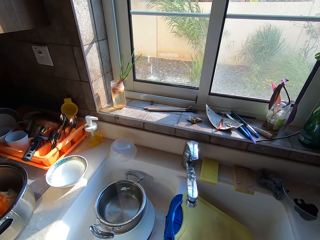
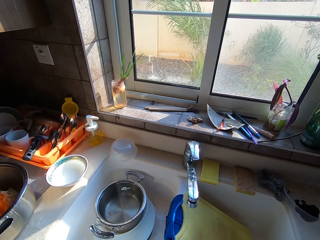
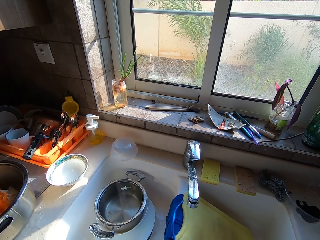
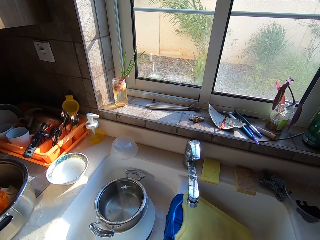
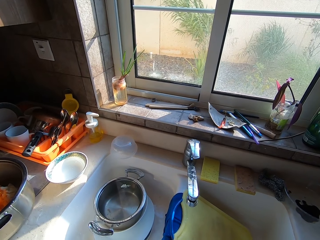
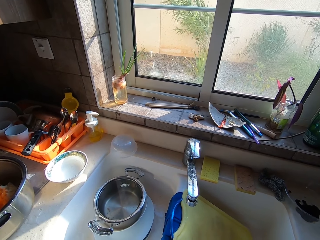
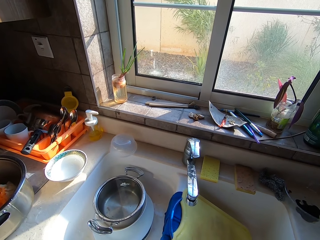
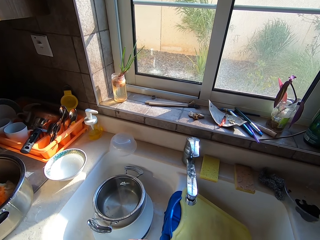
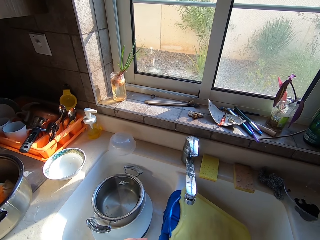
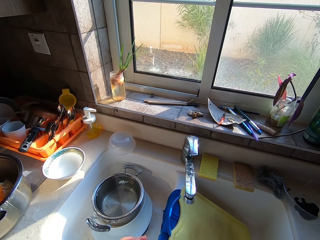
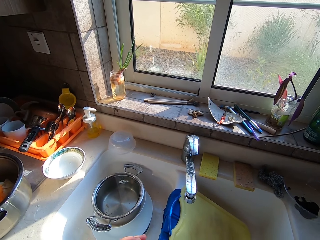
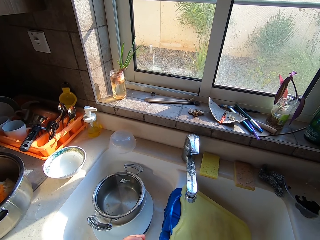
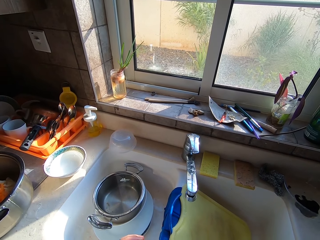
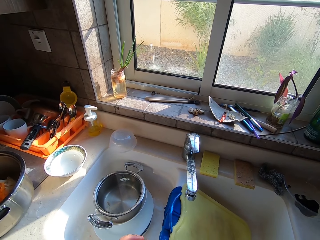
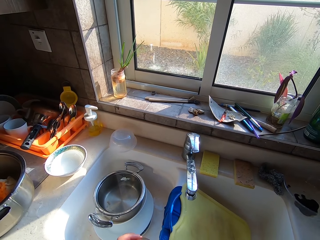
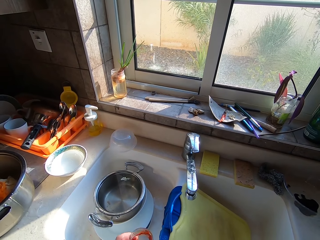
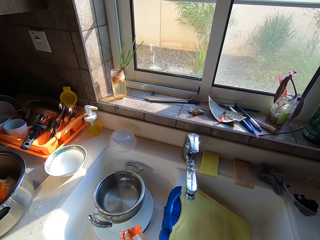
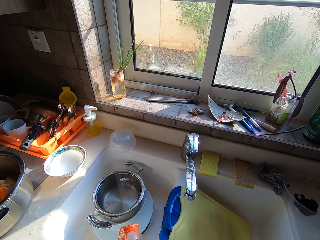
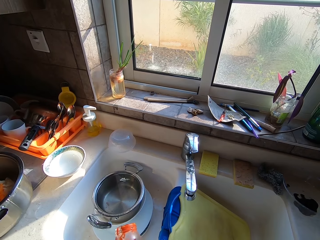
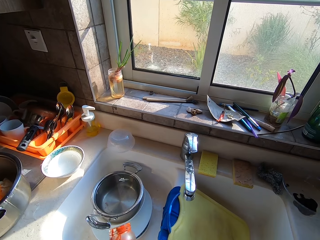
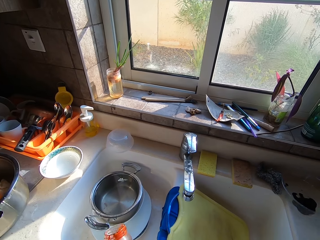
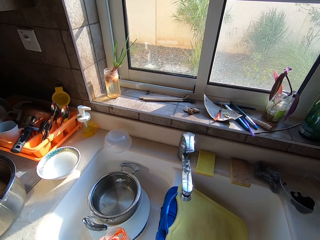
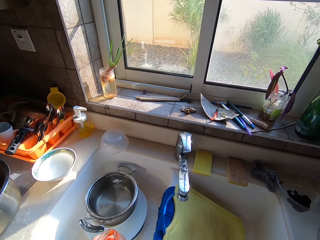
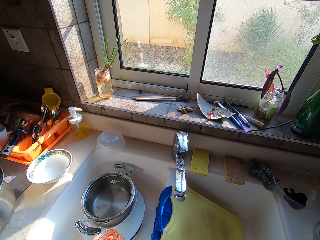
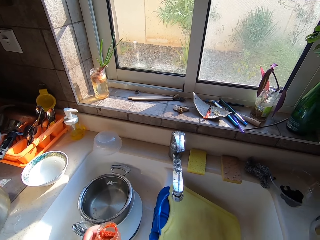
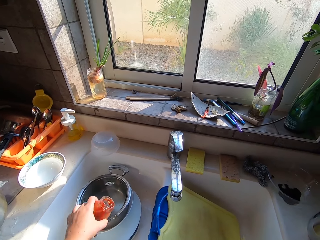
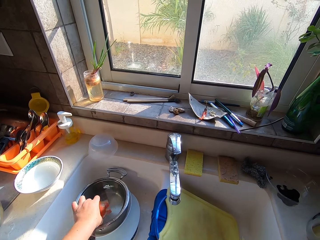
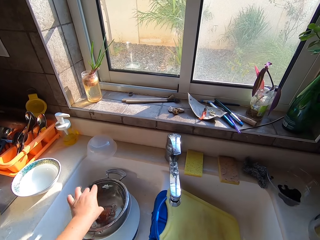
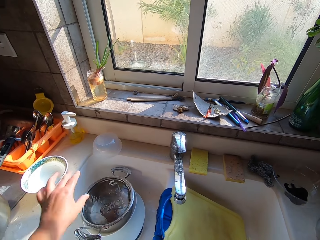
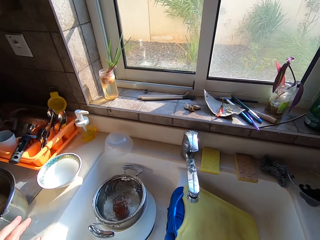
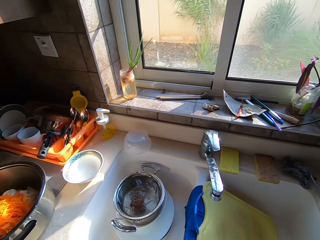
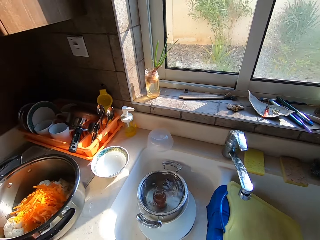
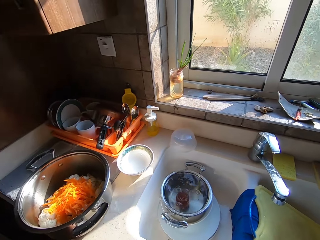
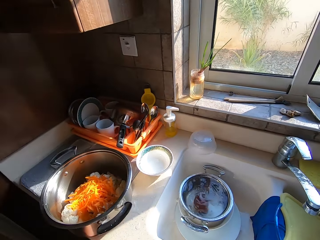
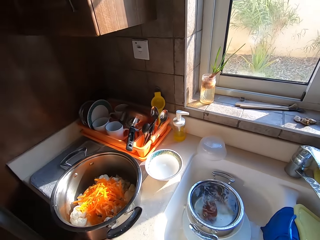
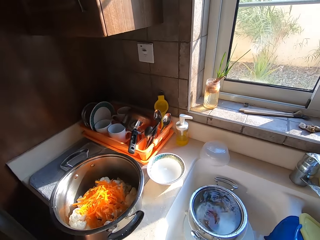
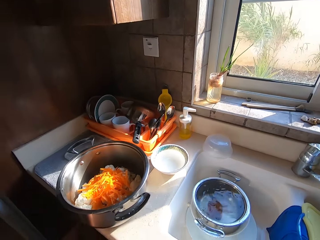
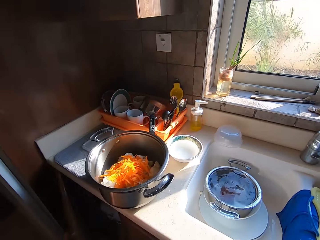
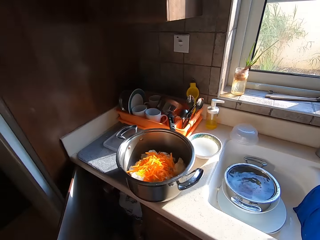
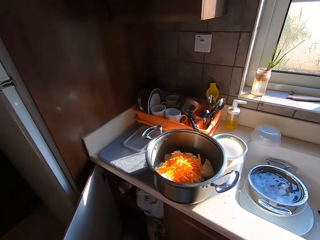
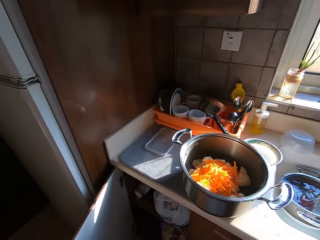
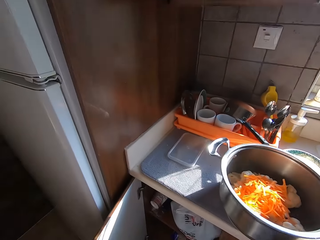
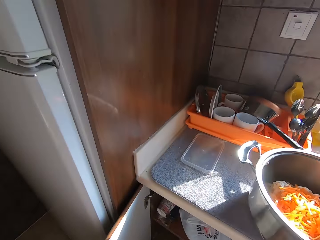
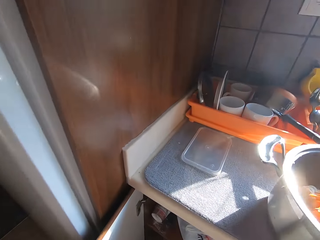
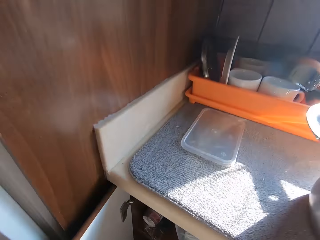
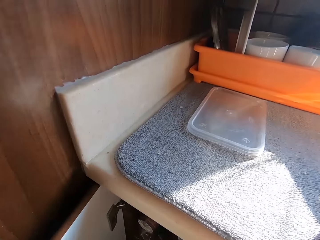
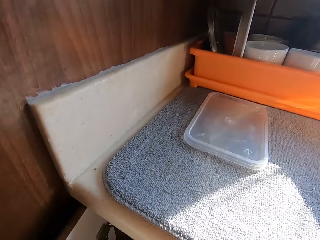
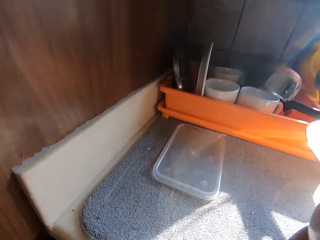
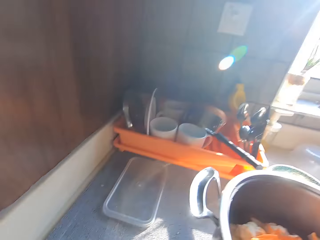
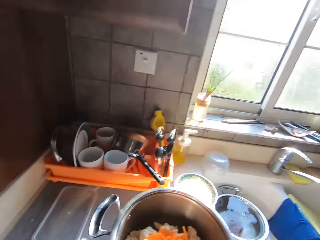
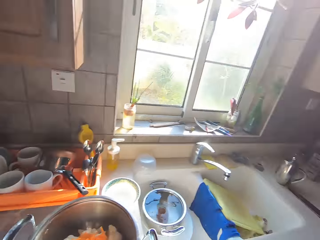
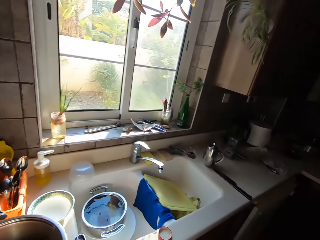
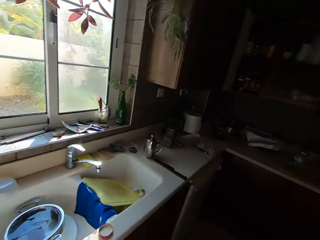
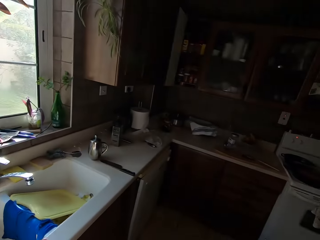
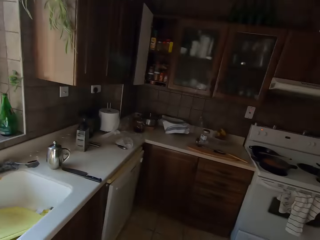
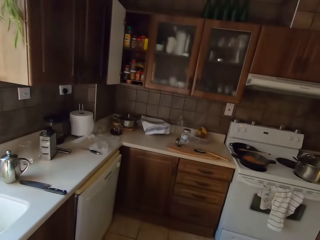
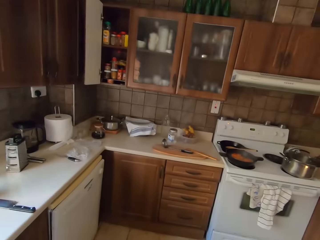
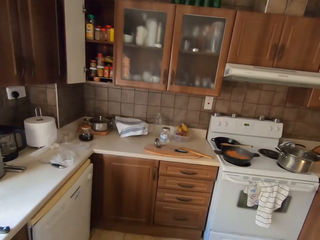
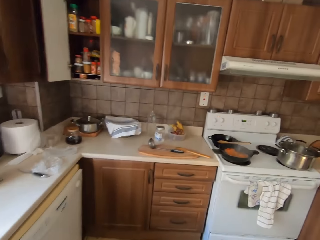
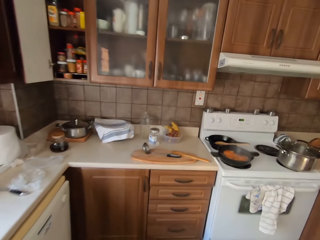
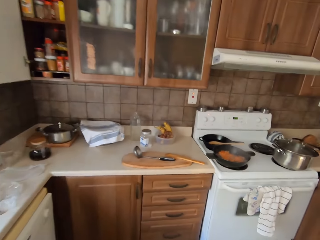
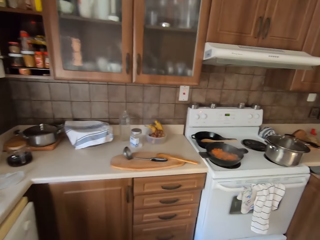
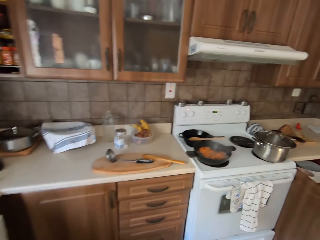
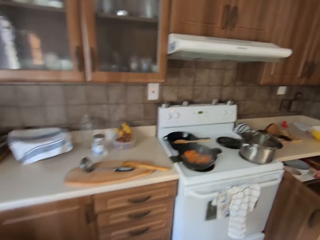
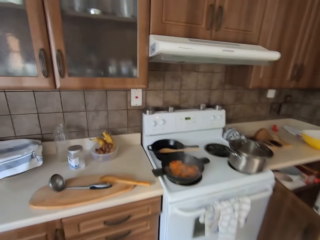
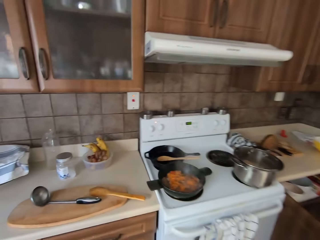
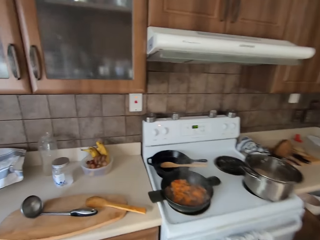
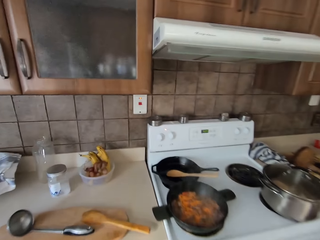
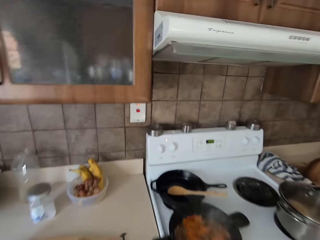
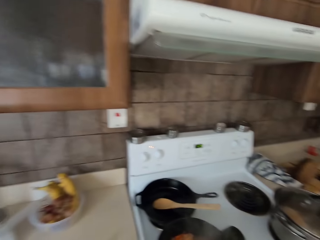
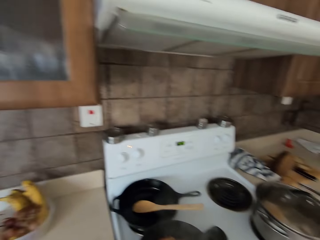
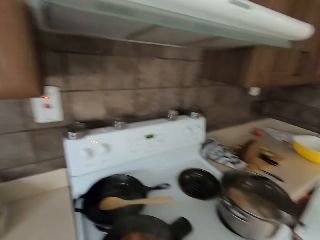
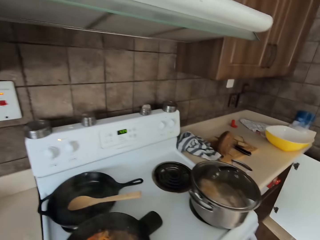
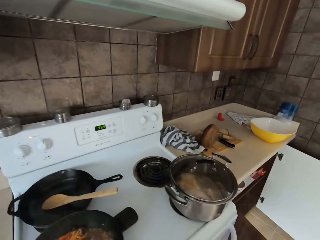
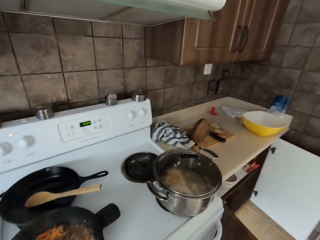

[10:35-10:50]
The camera wearer stares around the sink. They place a can in the pot with water. They open a kitchen drawer, bend towards the drawer, and walk towards the counter. They walk towards a cooker.

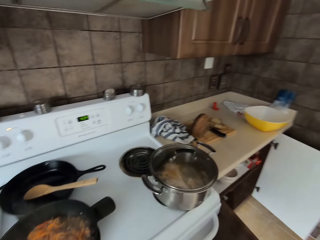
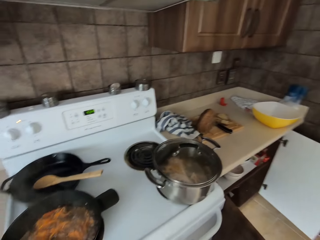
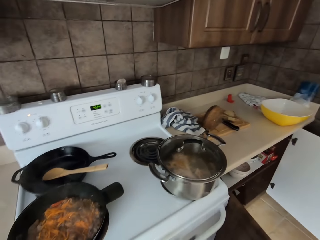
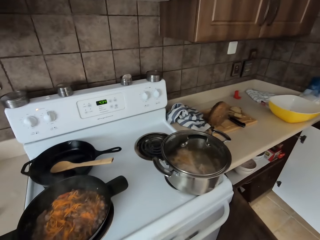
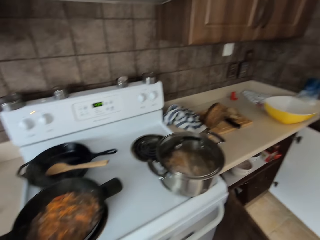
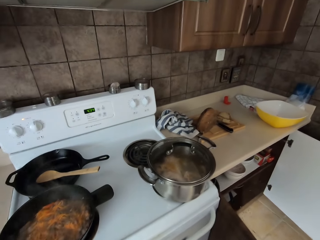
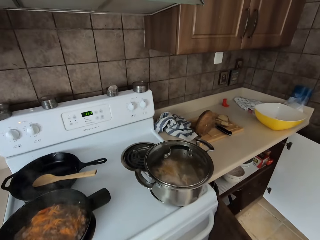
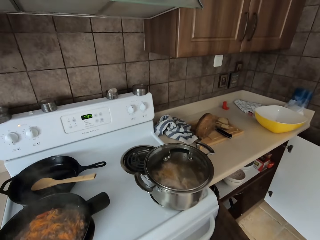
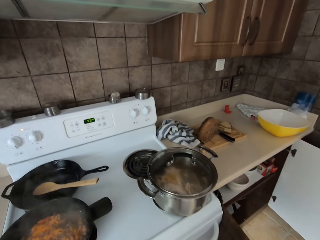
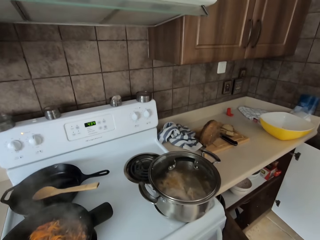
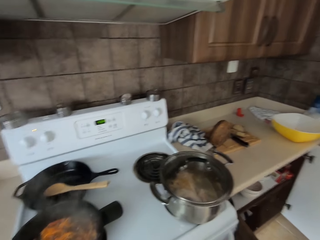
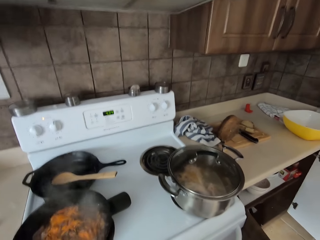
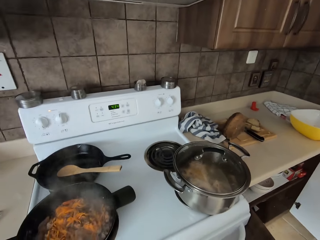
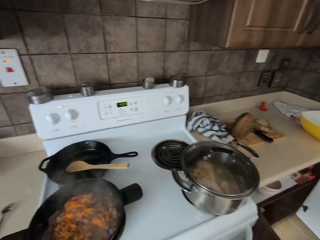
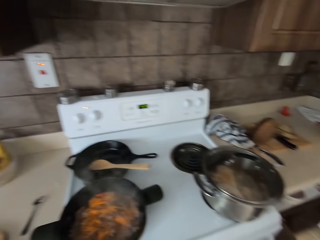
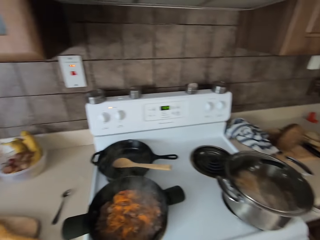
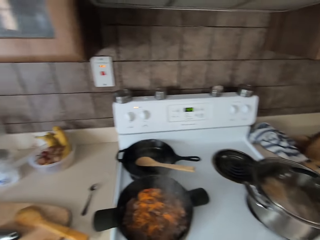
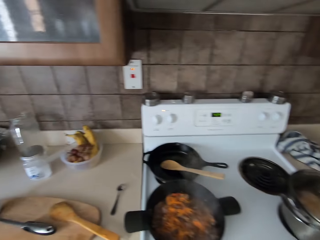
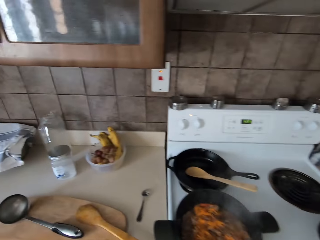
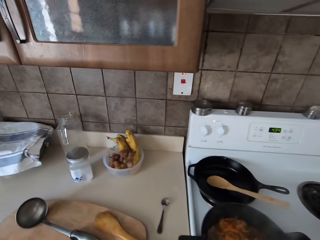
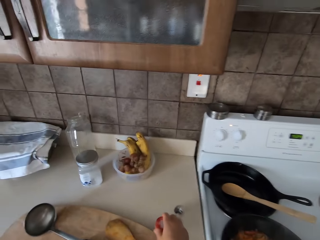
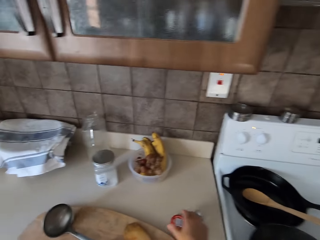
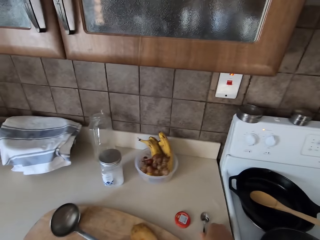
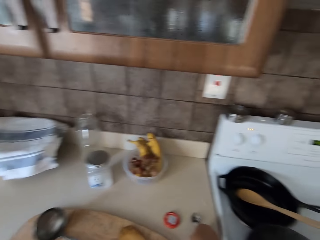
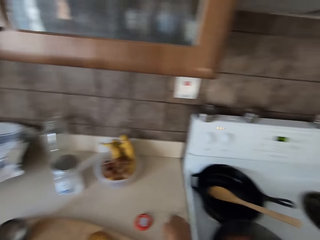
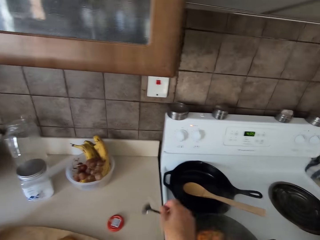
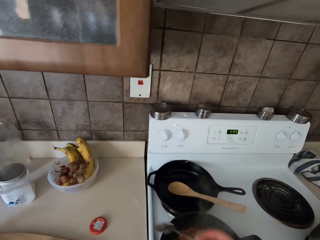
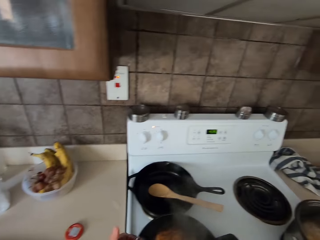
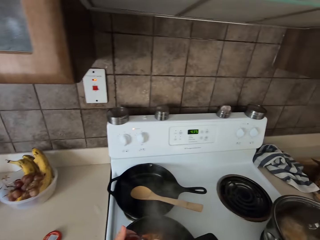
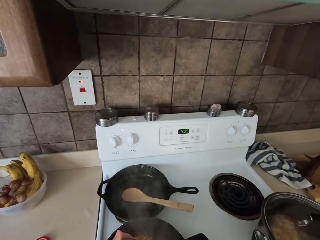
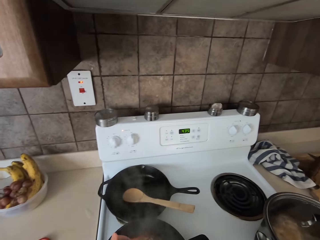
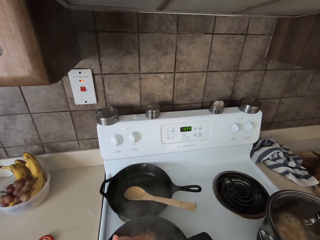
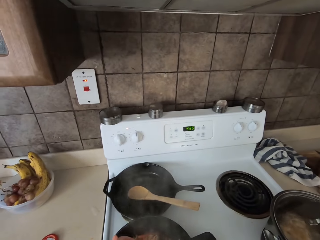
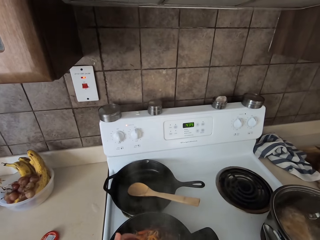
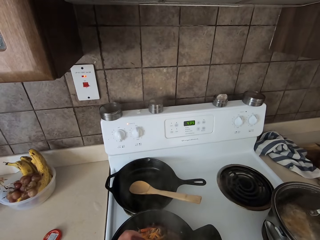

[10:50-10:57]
The camera wearer stands near the cooker. They place a can on the counter. They pick a spoon from the counter. They open something. They put tomato paste on the spoon.
